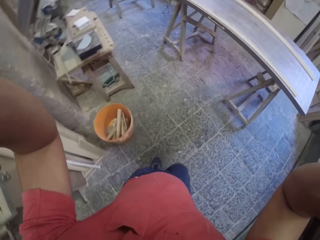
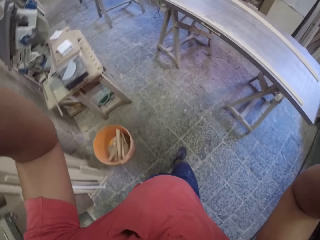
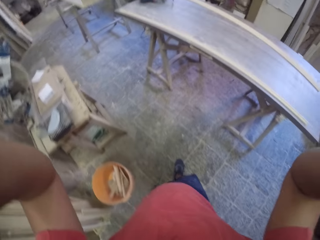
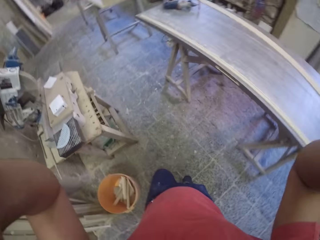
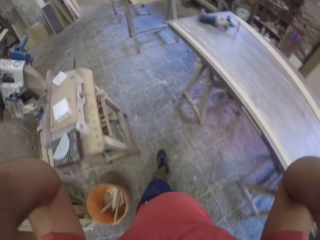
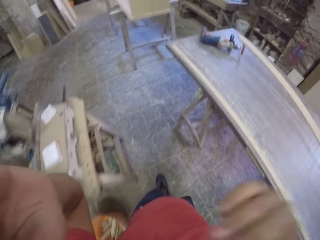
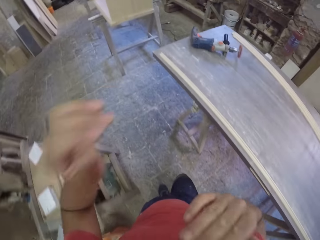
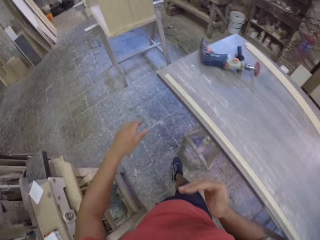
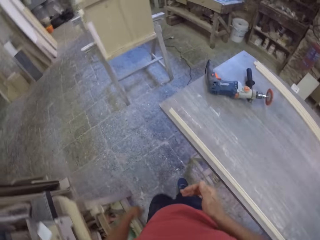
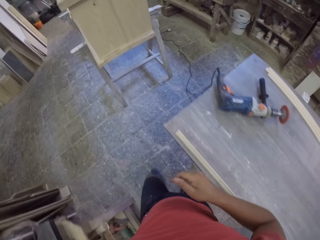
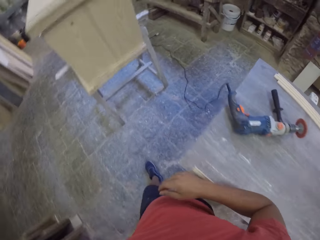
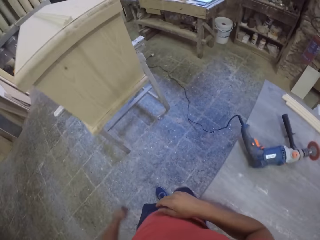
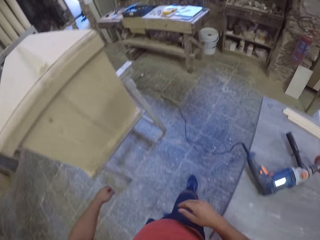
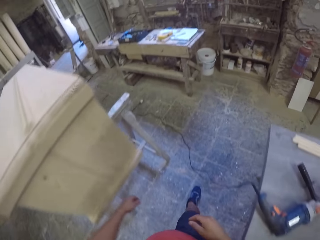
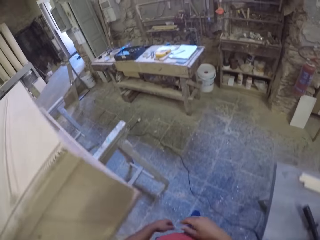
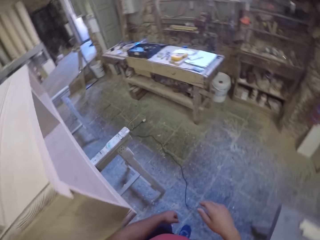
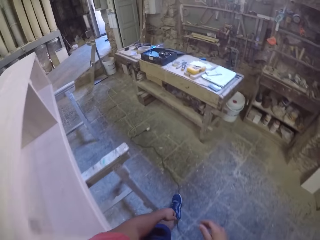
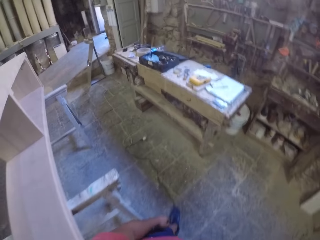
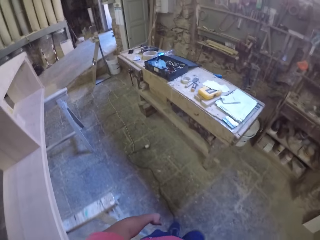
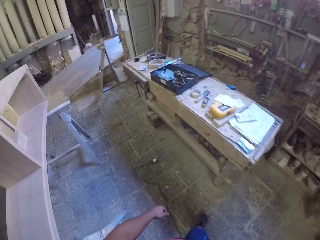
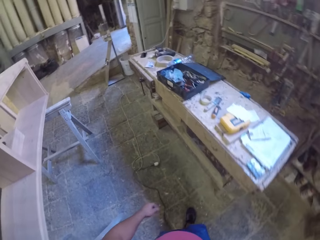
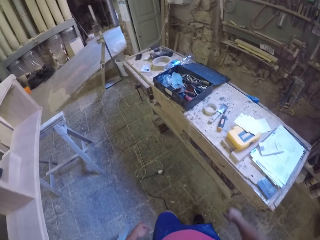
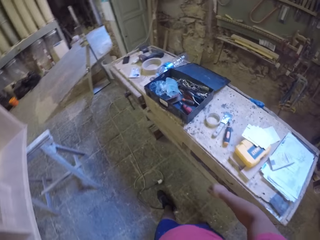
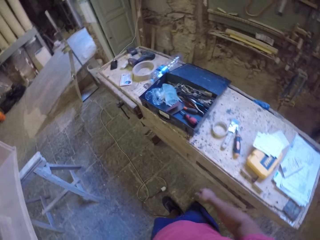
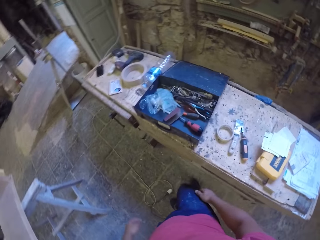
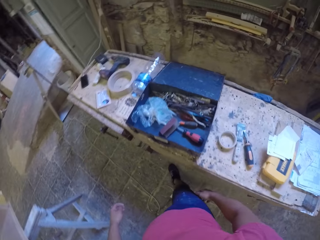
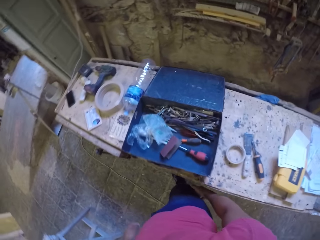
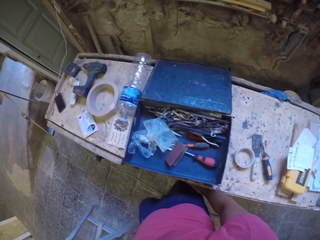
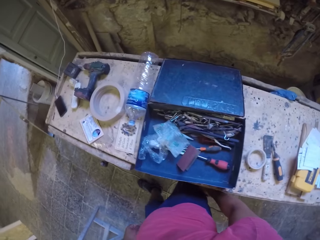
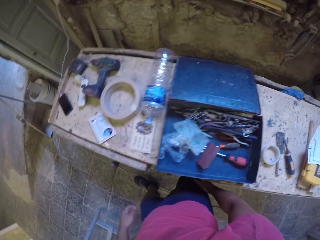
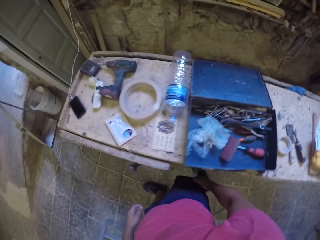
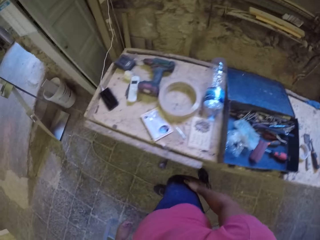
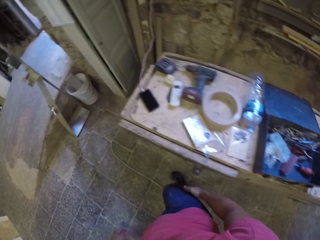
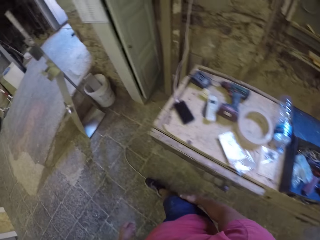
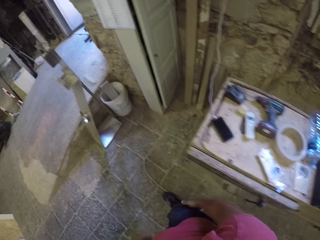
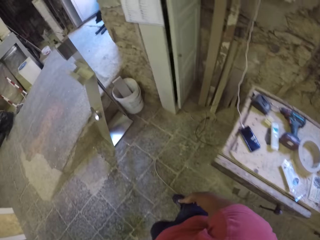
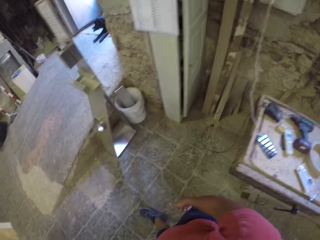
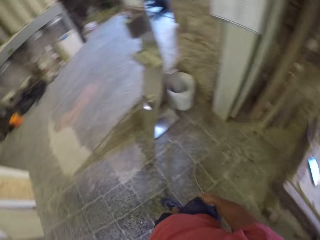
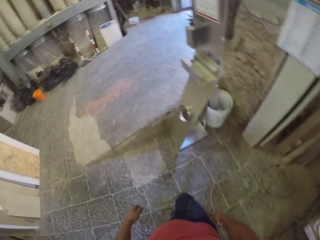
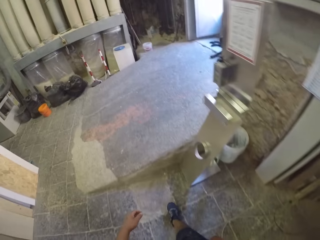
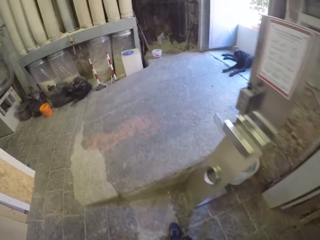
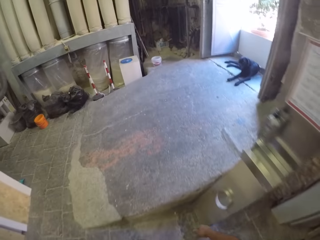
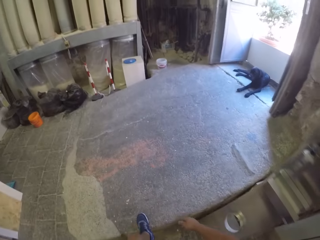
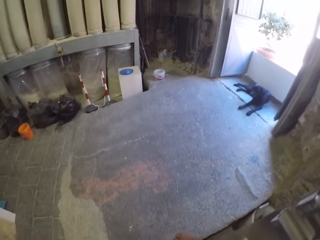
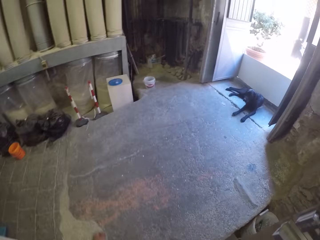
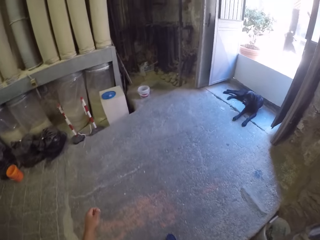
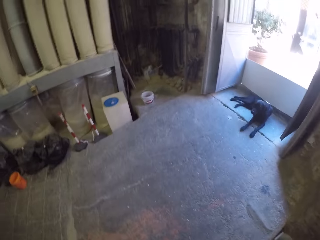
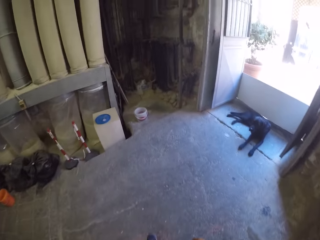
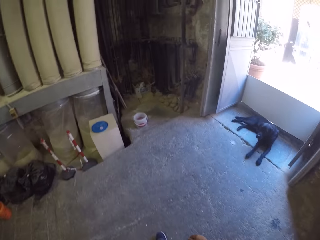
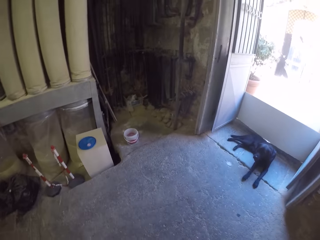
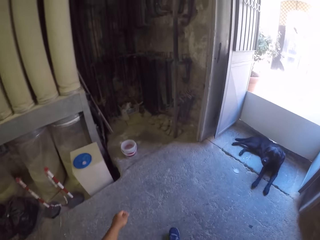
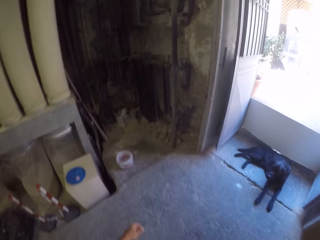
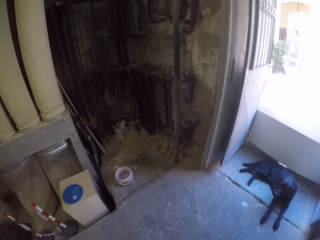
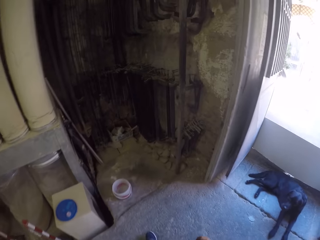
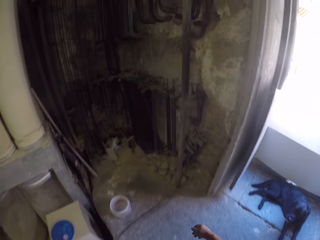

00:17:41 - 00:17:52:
The camera wearer walks in the workshop. They touch the pocket. They walk.

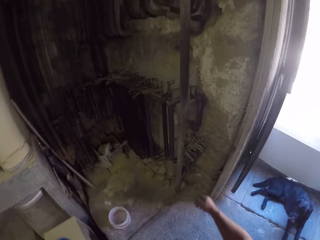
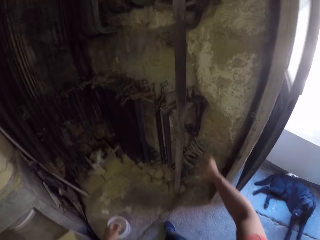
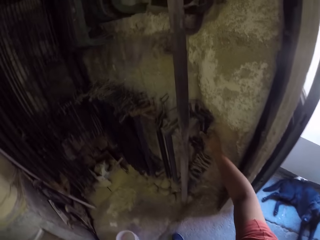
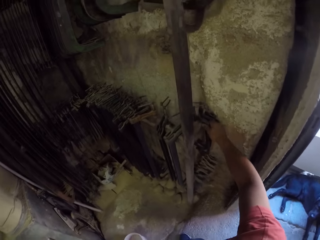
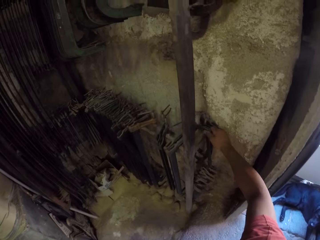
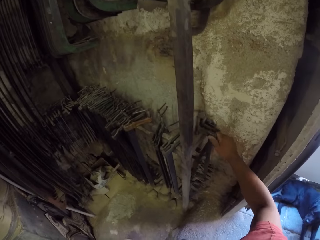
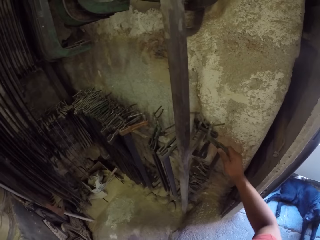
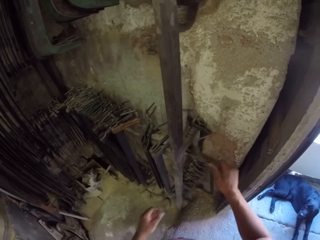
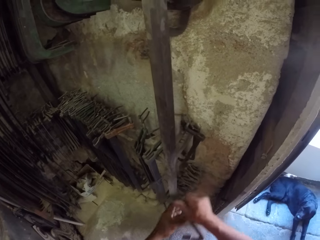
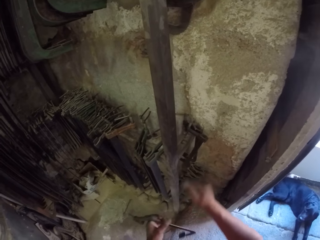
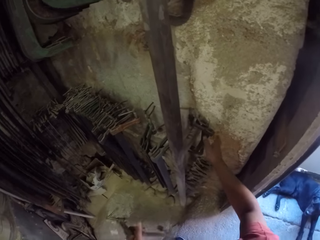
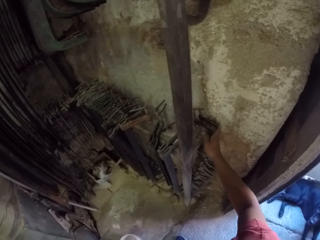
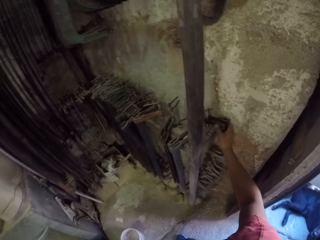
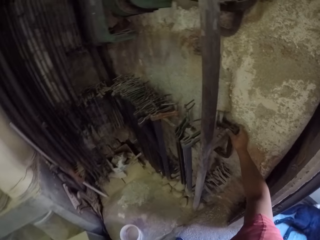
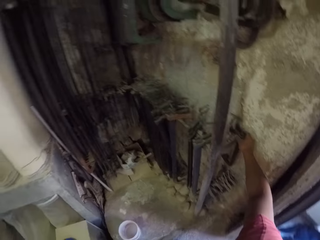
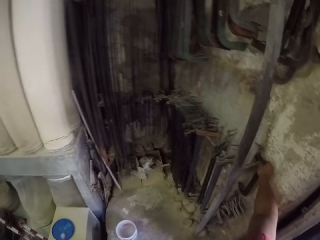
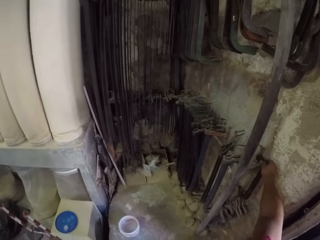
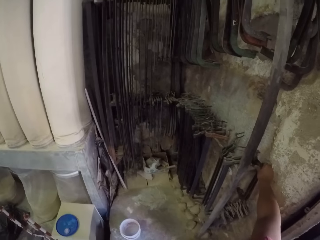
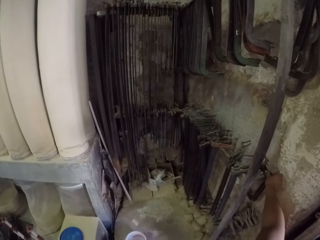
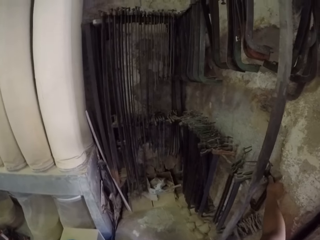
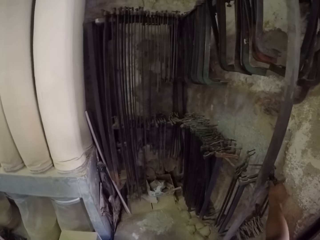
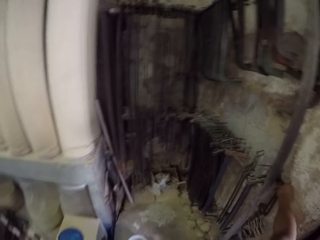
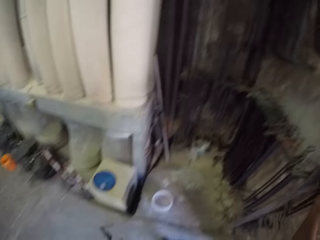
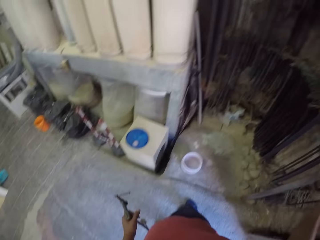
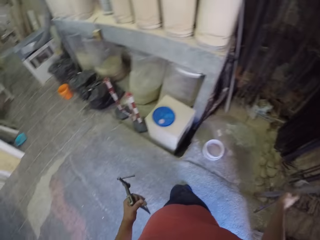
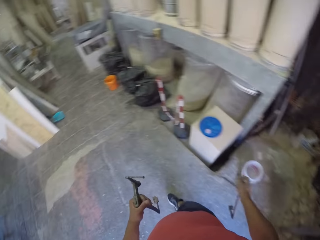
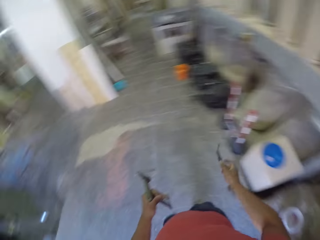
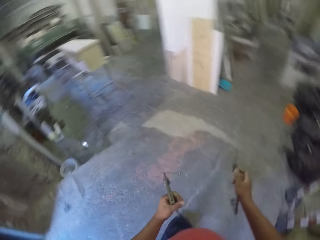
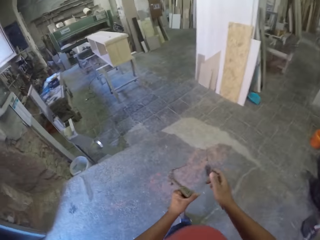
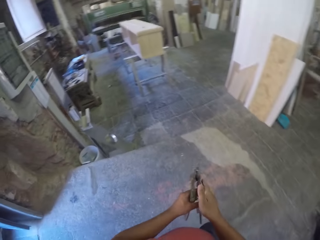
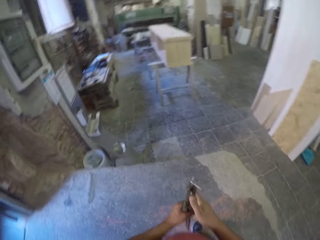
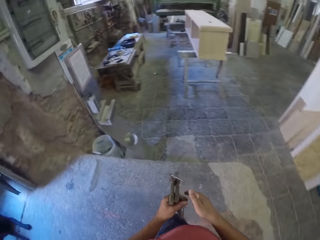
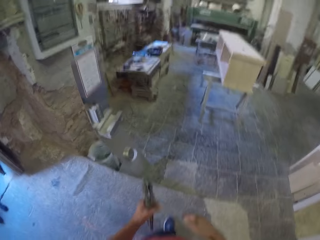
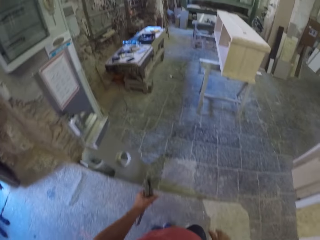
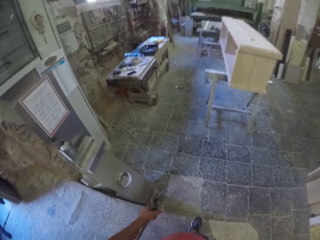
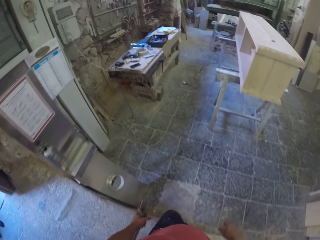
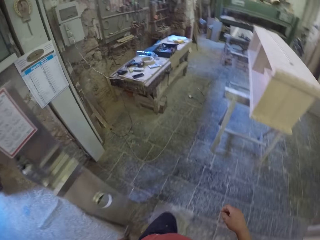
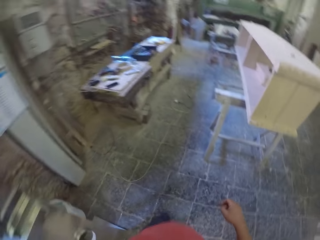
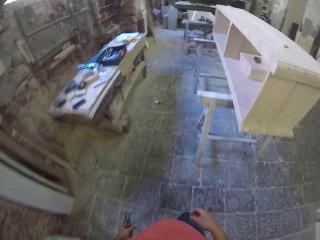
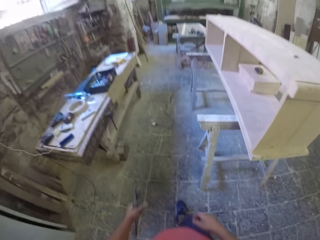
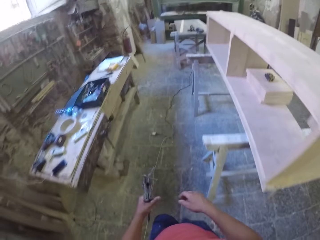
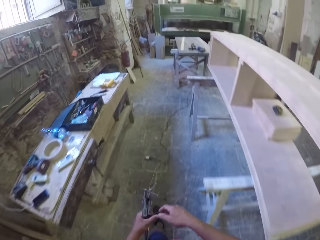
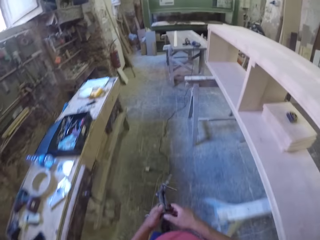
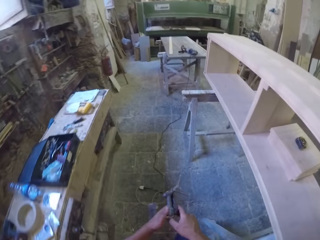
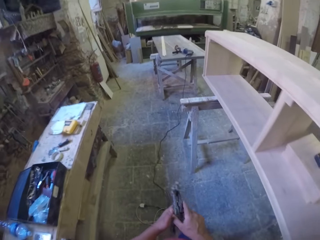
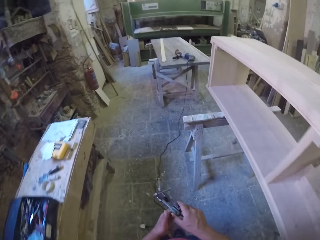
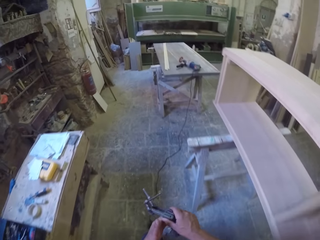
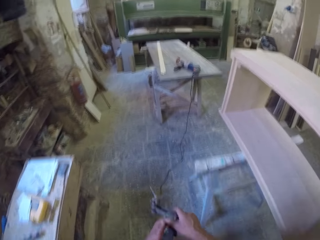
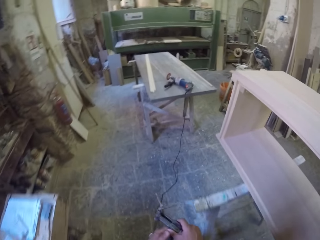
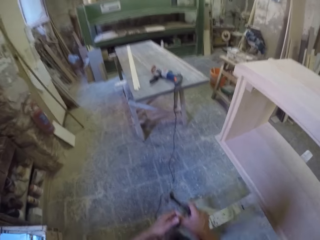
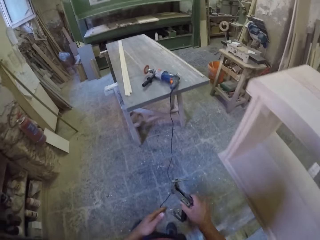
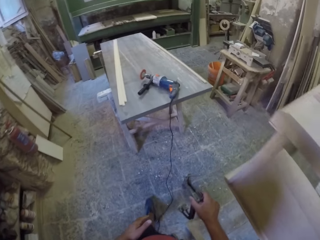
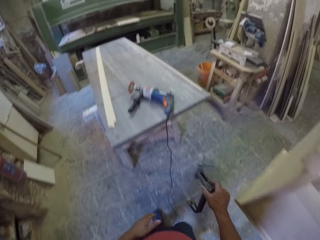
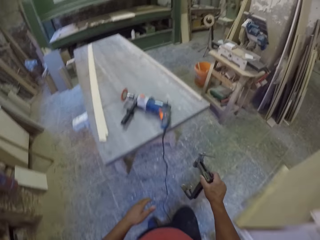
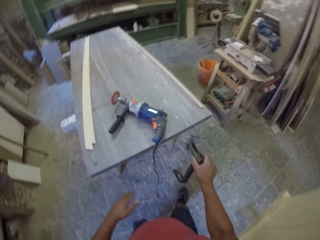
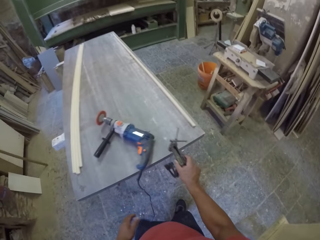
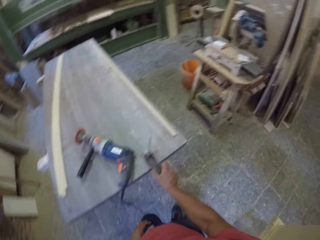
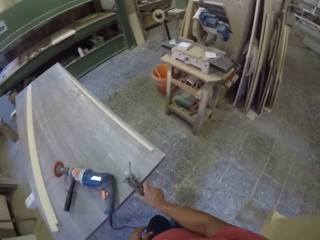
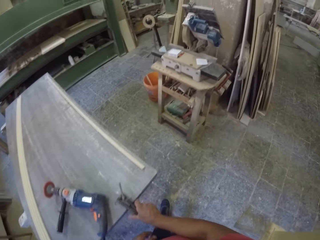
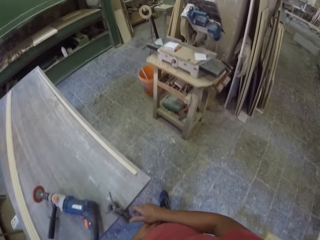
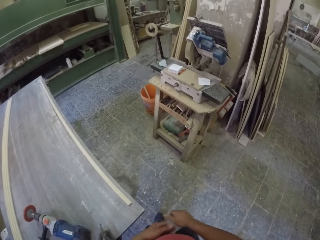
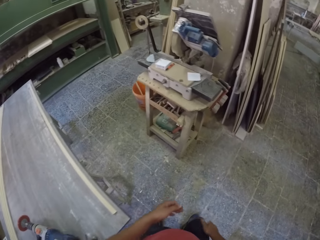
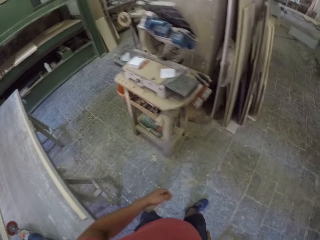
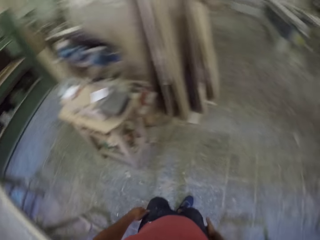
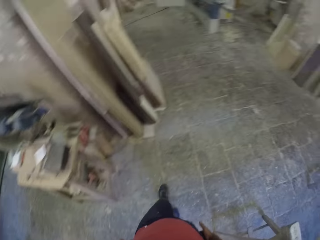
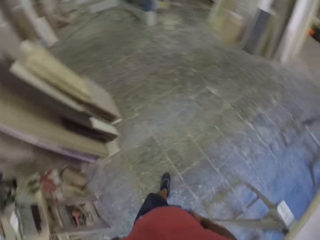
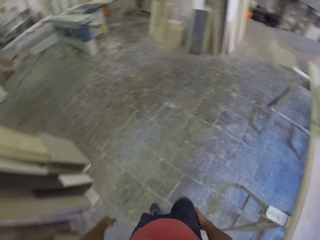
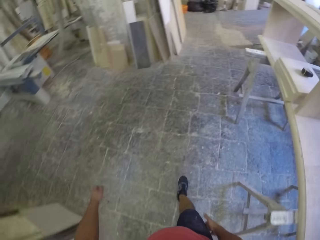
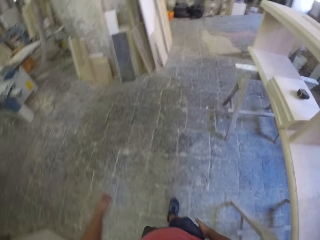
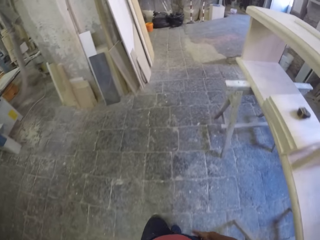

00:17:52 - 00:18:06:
The camera wearer picks up the metals. They touch something. They carry the metals. They walk. They hang the metals on the table. They walk in the workshop.
